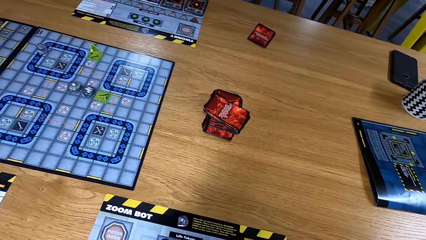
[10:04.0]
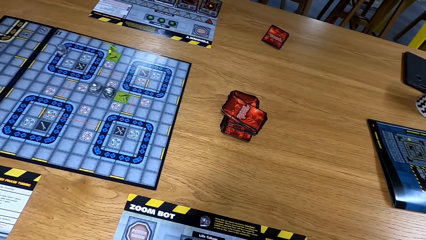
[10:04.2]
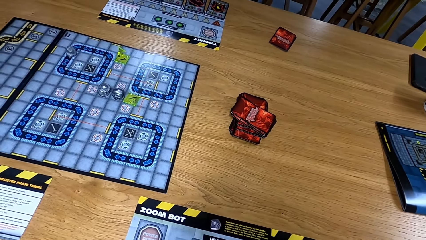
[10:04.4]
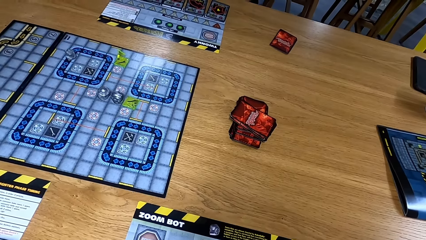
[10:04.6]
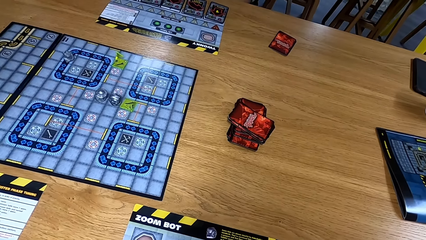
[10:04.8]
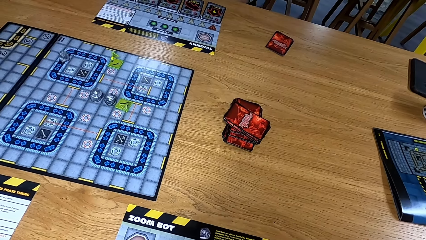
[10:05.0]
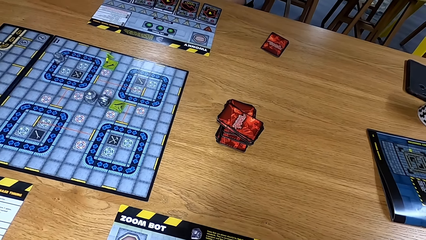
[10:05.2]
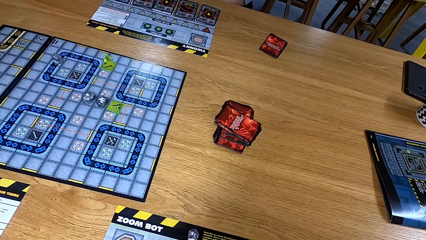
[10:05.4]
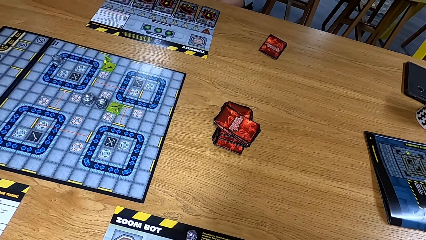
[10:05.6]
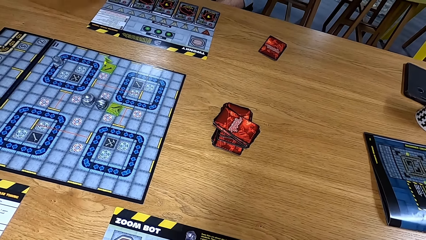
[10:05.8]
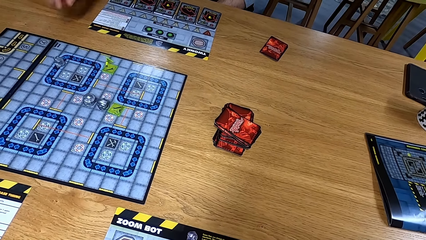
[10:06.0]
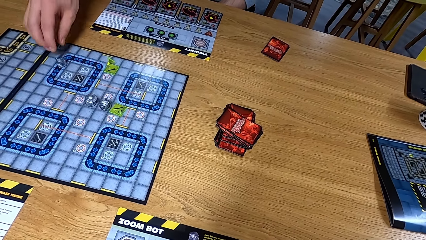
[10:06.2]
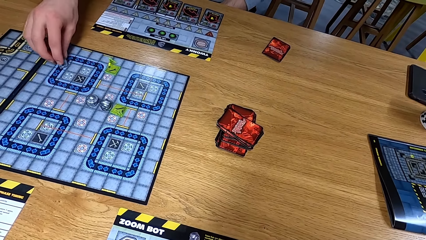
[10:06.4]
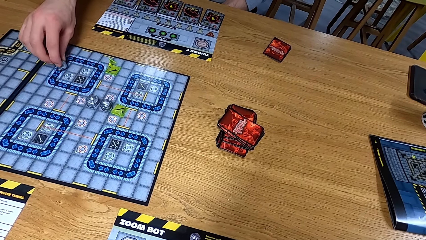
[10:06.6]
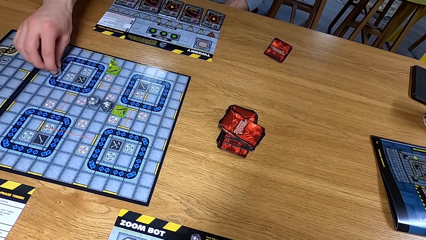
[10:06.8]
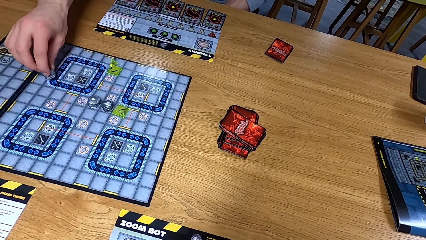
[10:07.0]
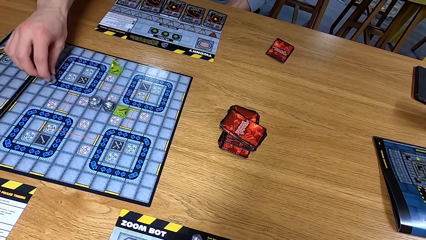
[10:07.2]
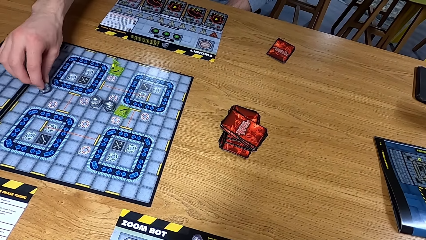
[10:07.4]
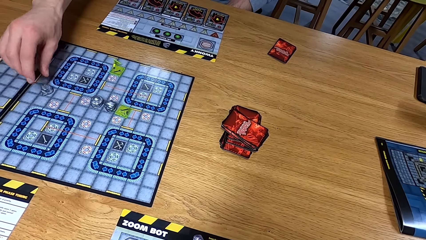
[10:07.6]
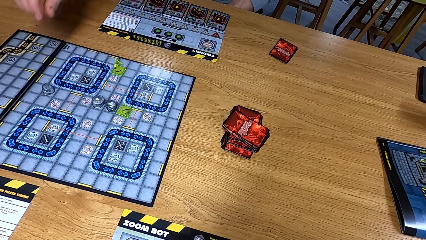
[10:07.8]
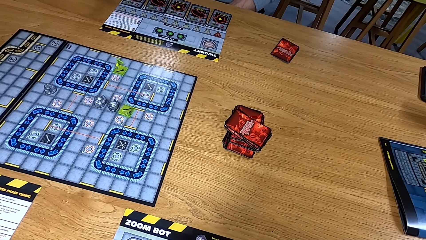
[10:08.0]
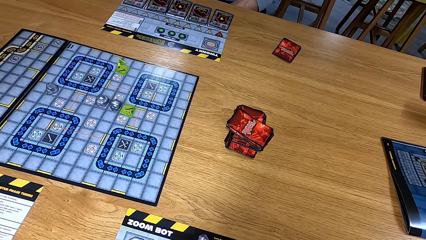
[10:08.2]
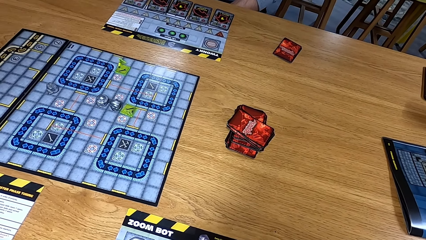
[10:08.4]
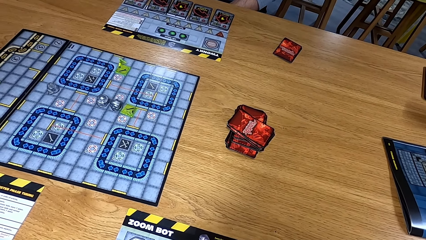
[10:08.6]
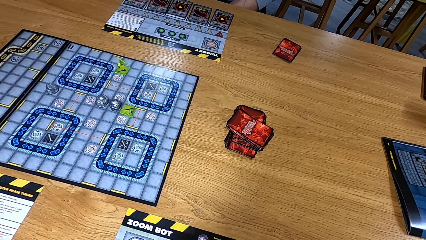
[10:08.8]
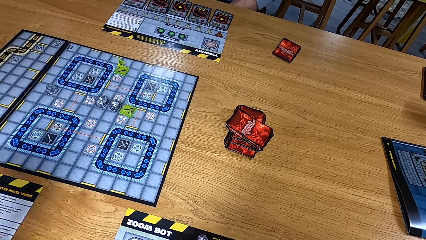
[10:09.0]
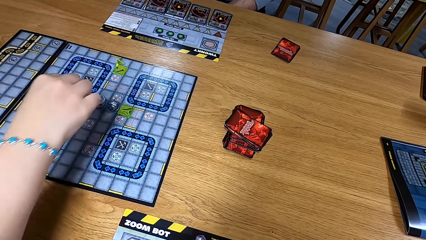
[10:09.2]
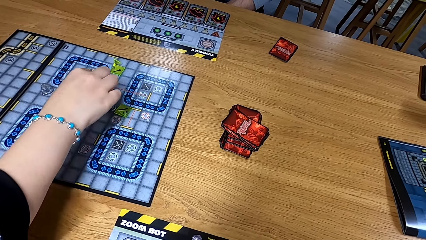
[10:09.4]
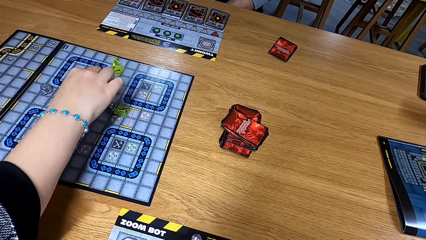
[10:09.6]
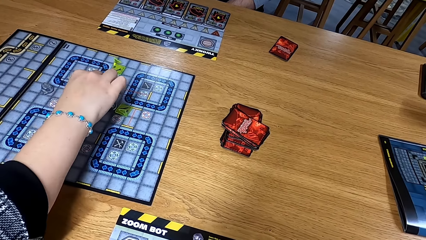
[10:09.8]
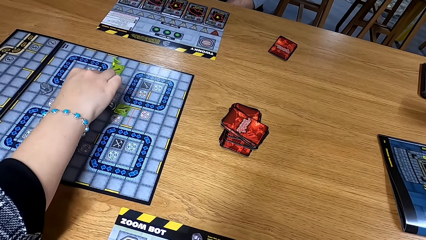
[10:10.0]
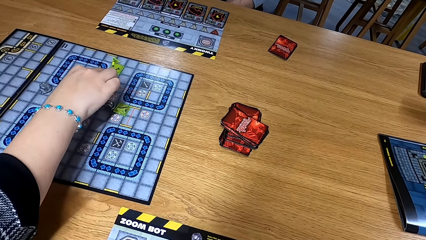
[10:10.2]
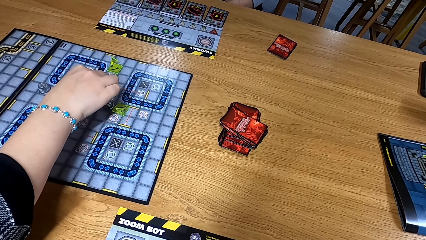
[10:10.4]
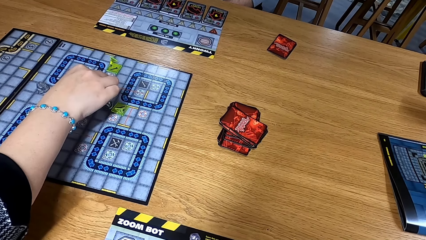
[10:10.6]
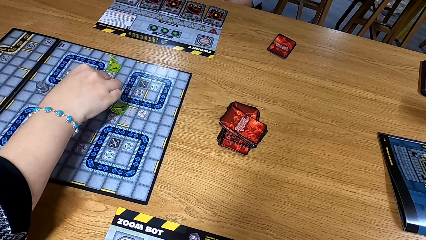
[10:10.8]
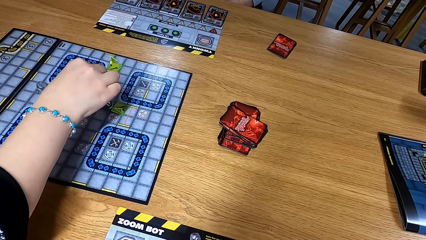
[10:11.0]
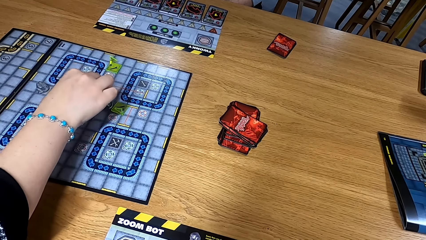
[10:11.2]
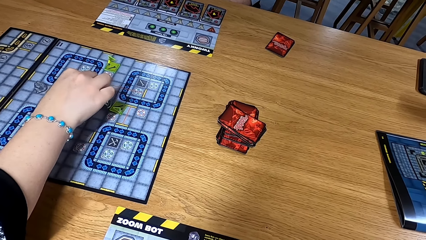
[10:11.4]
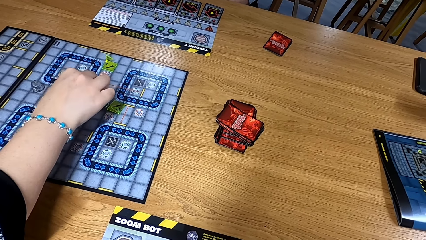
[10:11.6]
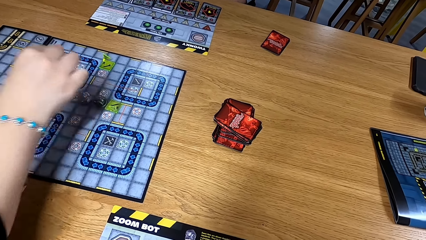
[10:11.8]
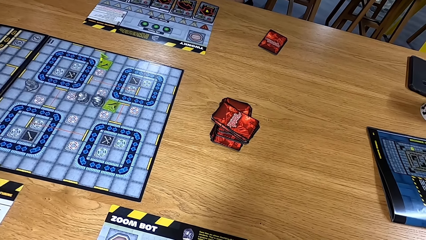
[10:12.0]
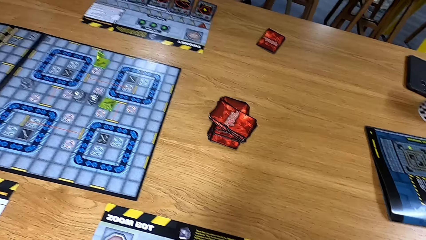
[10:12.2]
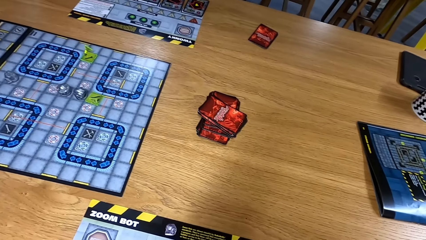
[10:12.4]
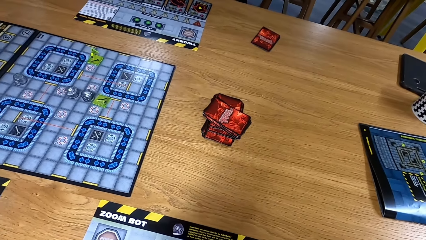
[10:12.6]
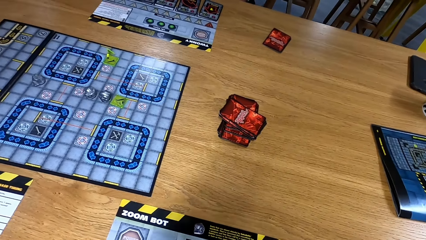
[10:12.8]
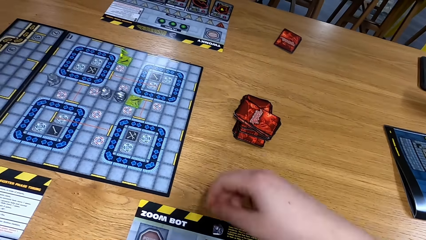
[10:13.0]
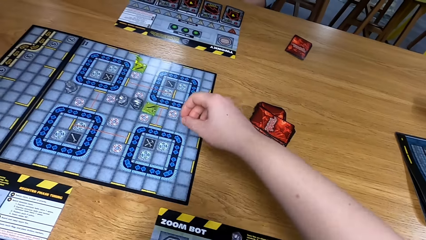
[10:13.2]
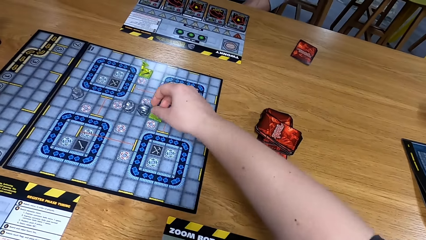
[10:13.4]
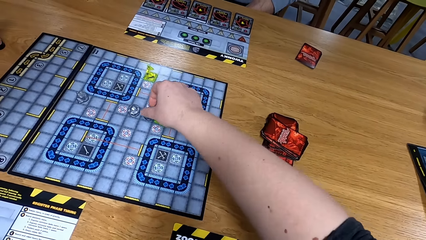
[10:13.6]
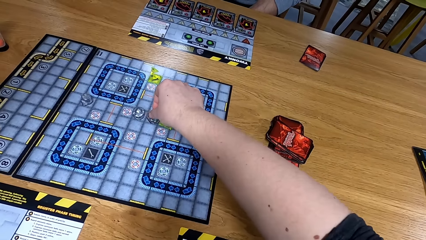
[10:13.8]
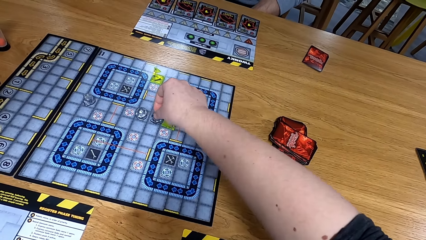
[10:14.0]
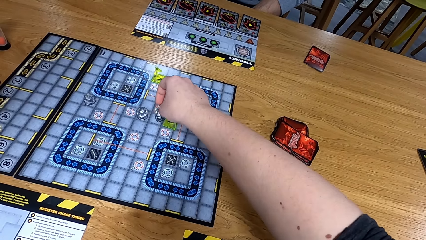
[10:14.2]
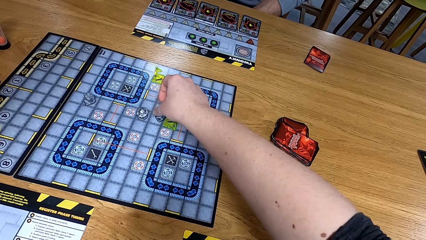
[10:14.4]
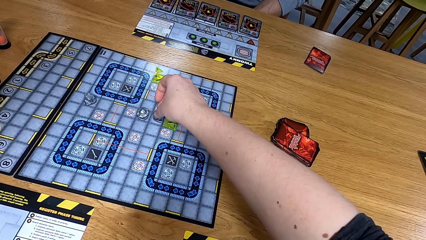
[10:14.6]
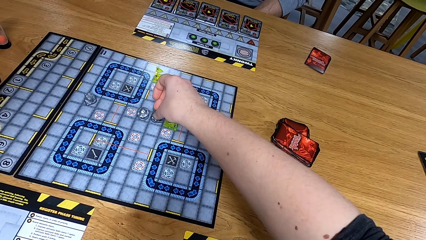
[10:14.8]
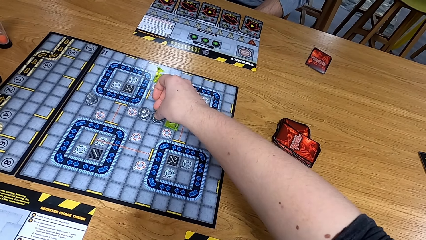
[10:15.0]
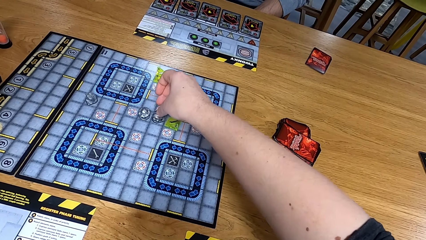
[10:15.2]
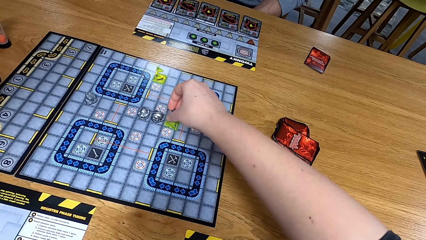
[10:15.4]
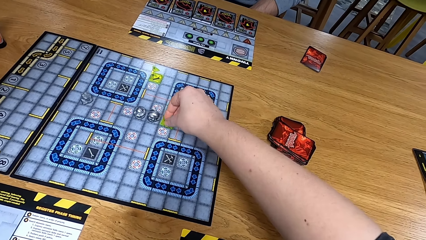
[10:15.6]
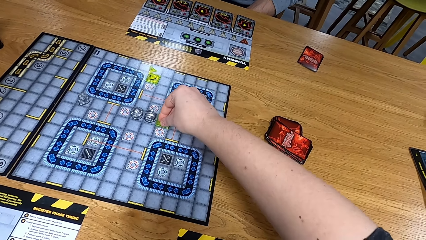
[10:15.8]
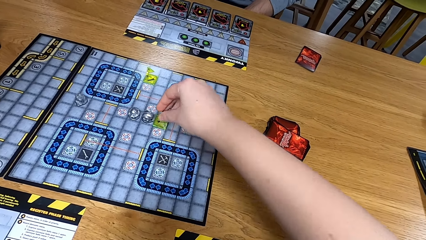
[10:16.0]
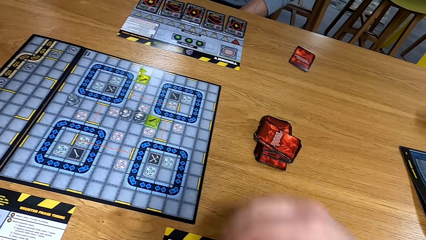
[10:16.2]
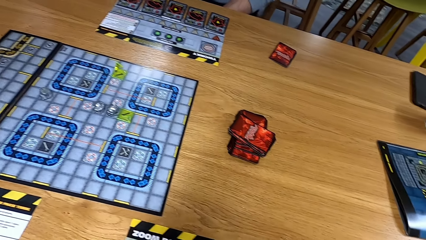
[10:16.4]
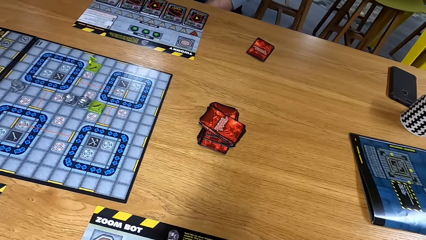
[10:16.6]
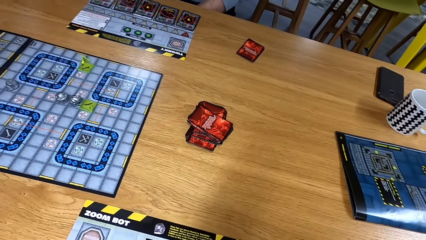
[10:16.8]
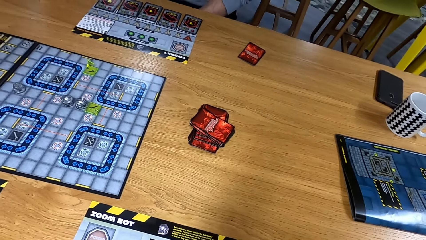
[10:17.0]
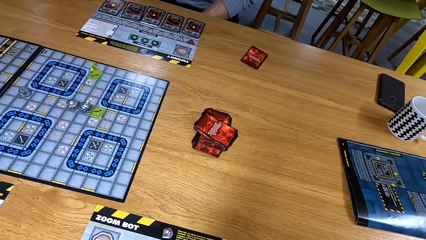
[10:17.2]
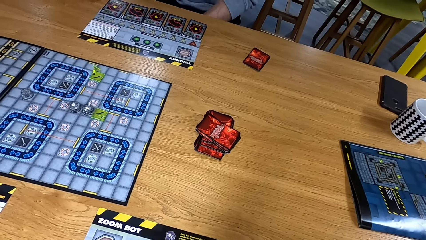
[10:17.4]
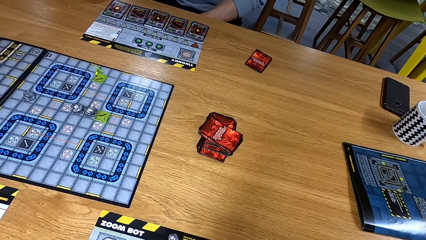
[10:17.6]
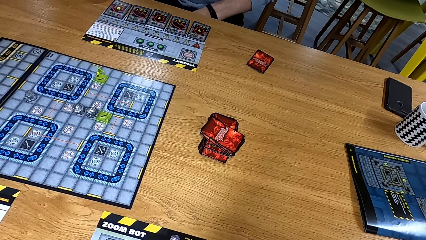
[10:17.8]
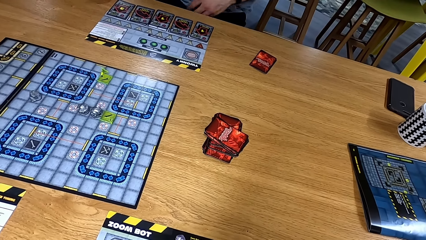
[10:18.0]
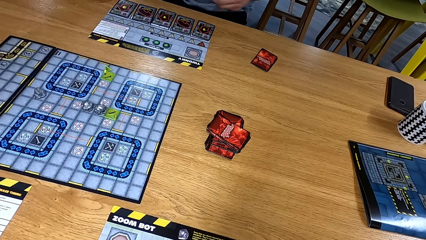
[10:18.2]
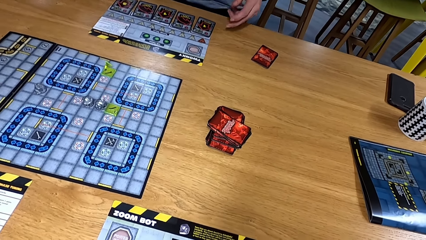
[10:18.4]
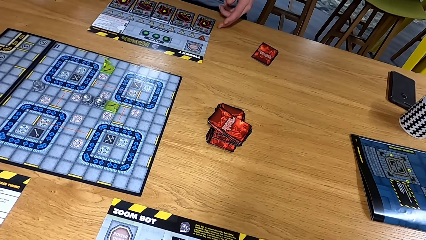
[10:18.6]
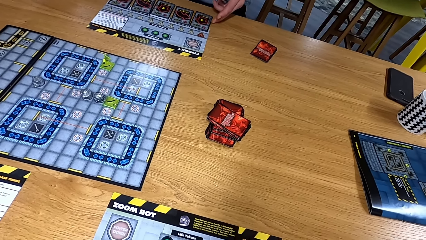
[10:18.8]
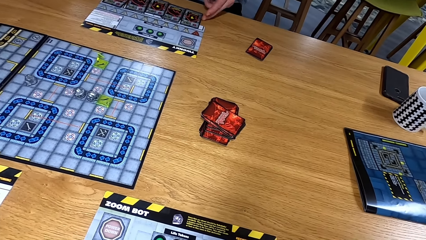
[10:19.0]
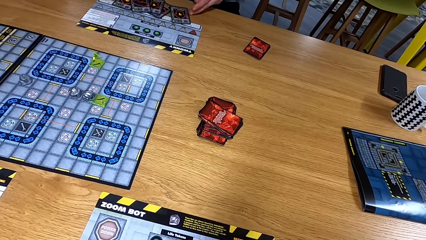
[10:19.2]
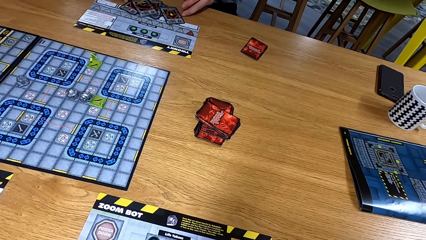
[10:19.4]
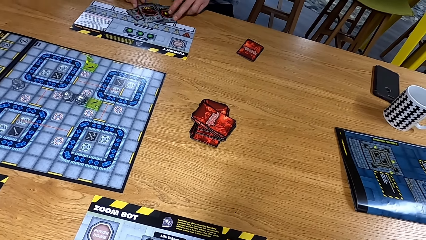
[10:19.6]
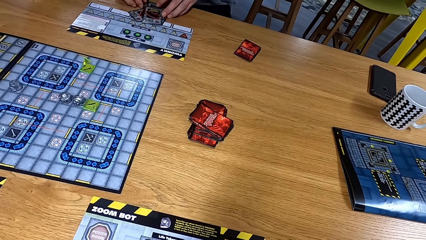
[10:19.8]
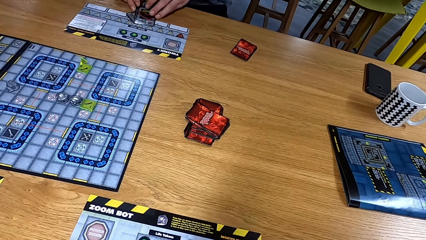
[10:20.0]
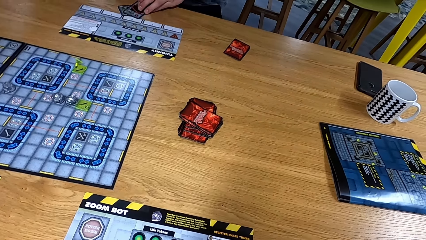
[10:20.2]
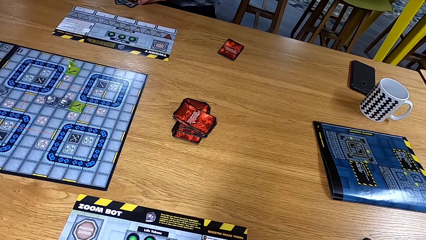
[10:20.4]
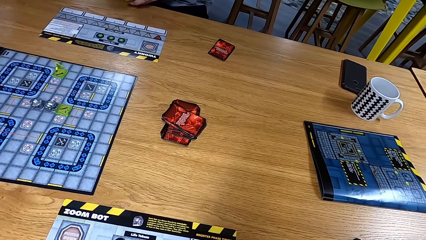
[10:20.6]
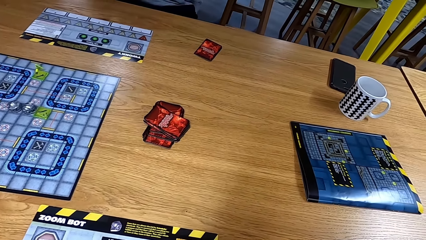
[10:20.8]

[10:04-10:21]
A man moves the path tile or dice on the game board. Another man moves the path tile on the game board. The camera wearer moves the dice and turns the path tile on the game board. The first man moves cards and picks up the cards on the table.
